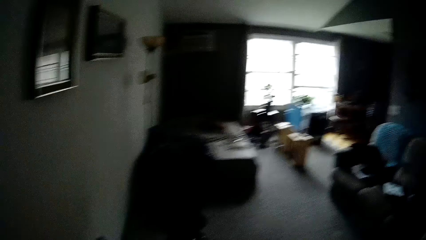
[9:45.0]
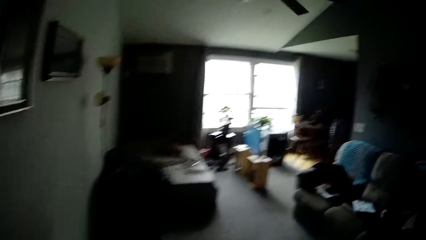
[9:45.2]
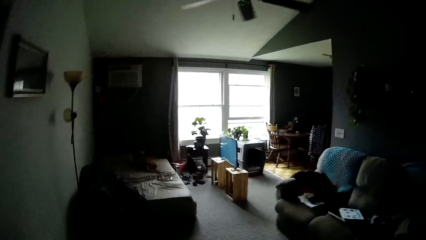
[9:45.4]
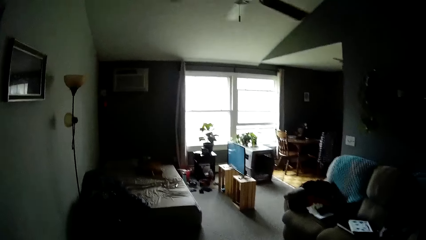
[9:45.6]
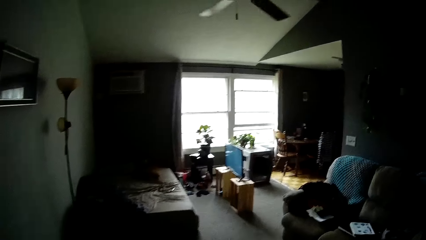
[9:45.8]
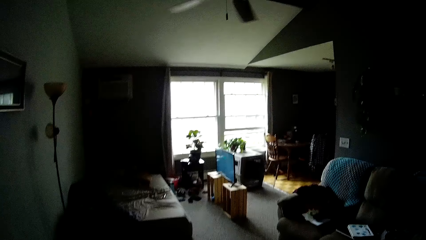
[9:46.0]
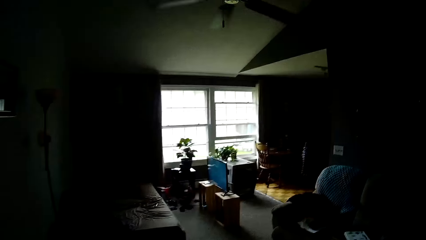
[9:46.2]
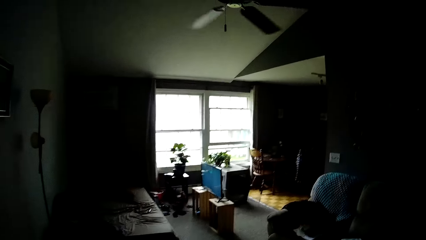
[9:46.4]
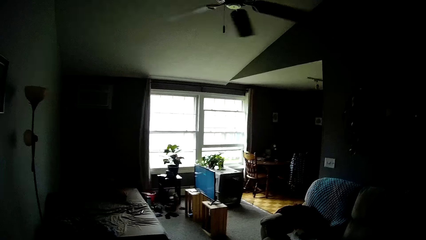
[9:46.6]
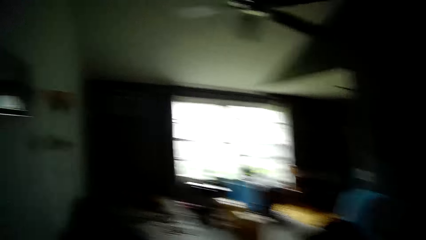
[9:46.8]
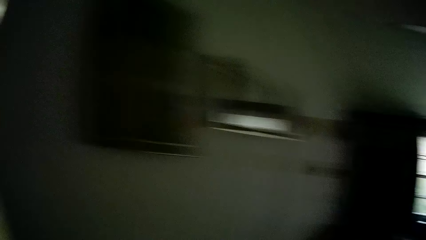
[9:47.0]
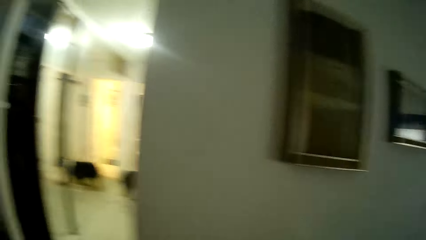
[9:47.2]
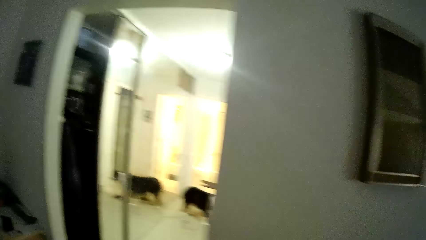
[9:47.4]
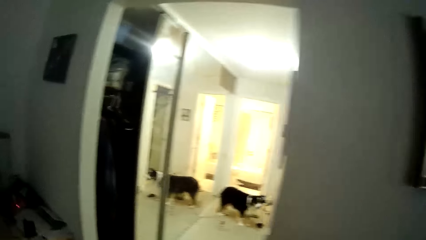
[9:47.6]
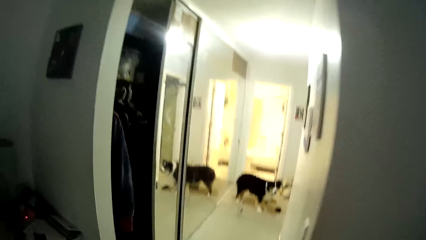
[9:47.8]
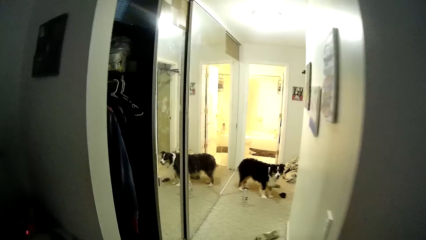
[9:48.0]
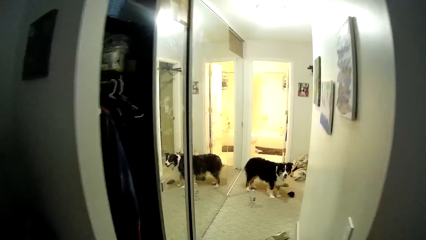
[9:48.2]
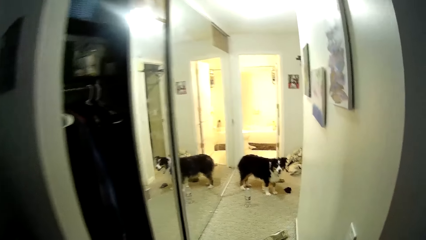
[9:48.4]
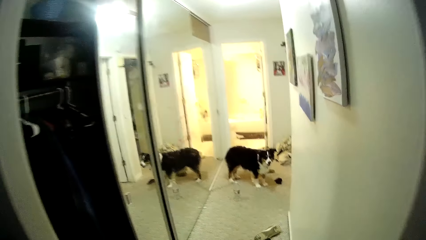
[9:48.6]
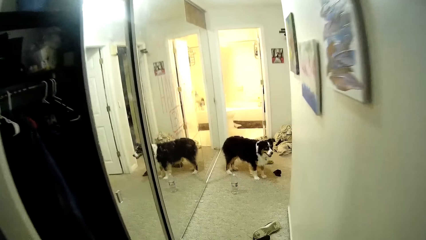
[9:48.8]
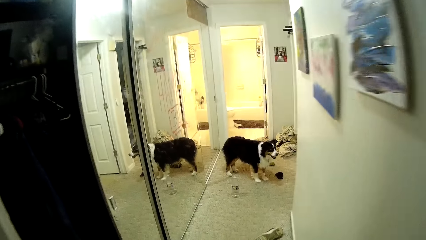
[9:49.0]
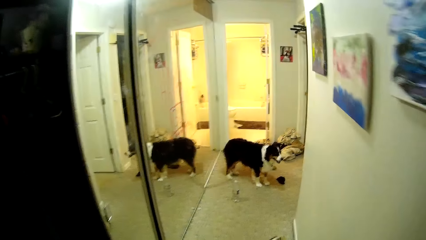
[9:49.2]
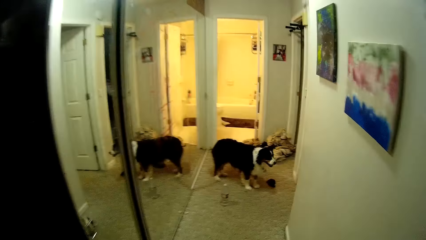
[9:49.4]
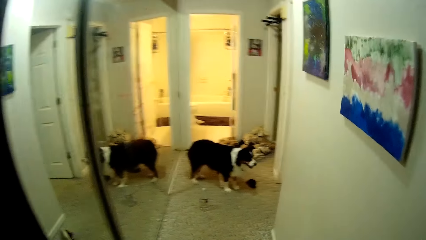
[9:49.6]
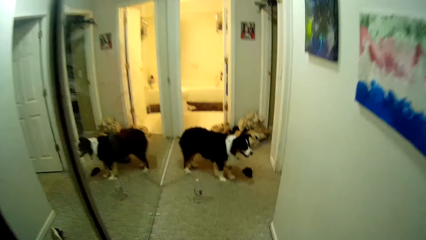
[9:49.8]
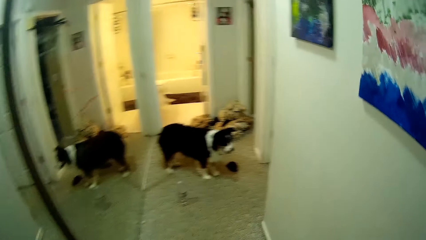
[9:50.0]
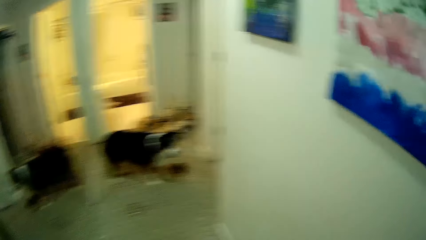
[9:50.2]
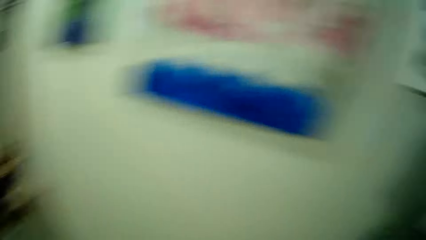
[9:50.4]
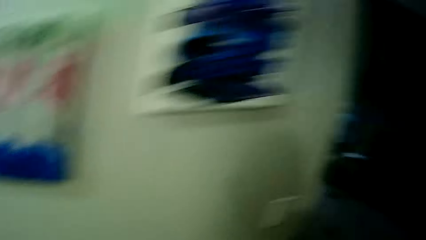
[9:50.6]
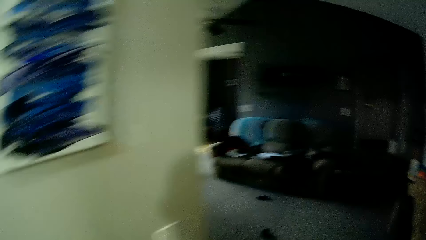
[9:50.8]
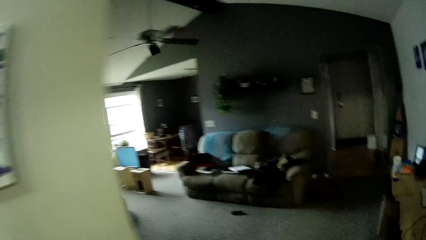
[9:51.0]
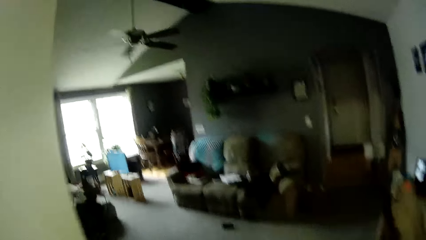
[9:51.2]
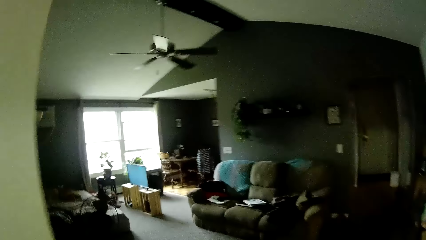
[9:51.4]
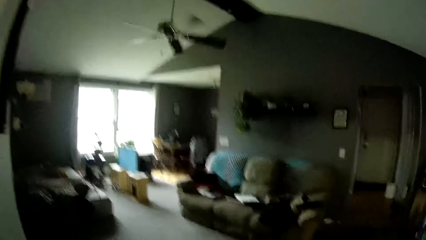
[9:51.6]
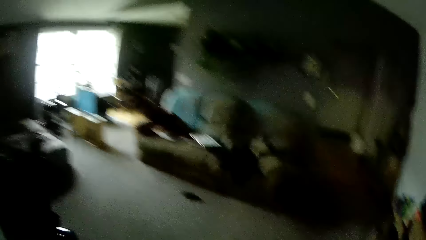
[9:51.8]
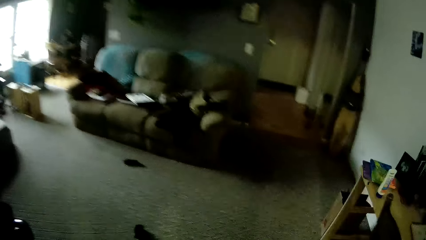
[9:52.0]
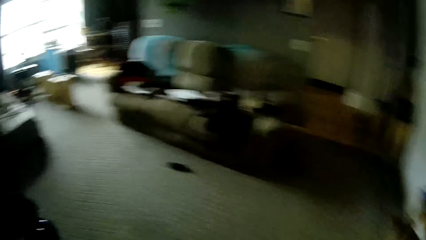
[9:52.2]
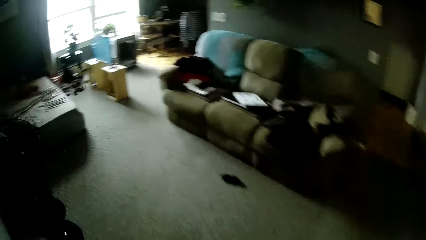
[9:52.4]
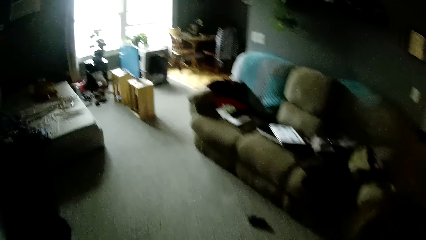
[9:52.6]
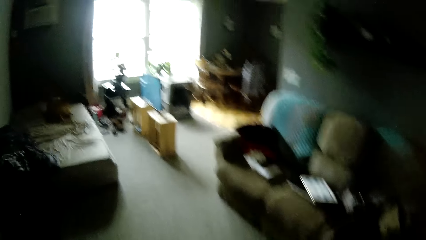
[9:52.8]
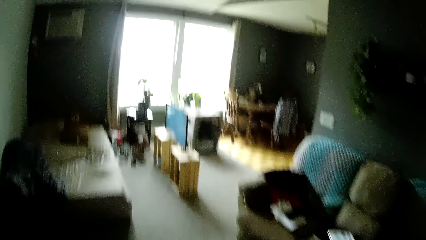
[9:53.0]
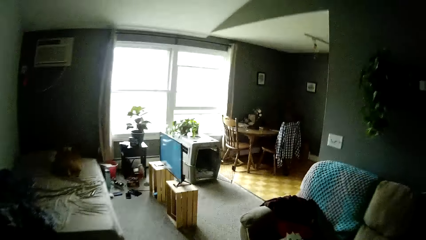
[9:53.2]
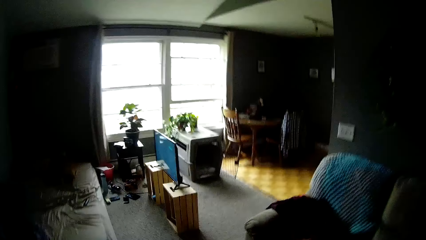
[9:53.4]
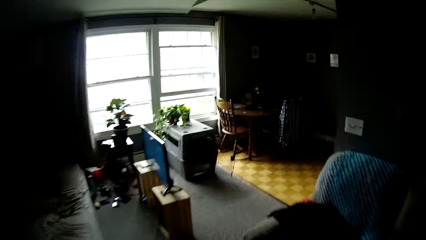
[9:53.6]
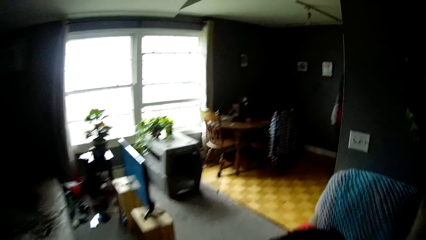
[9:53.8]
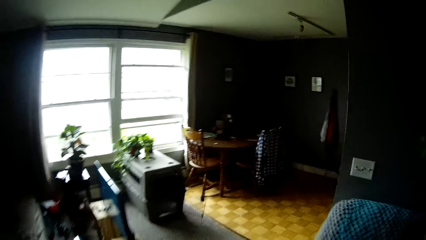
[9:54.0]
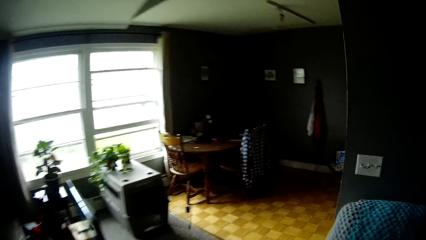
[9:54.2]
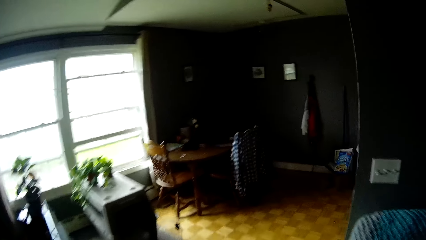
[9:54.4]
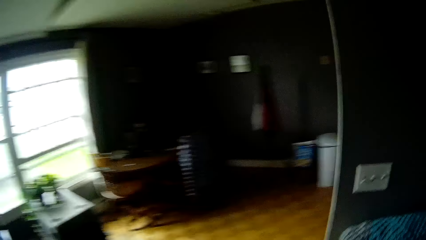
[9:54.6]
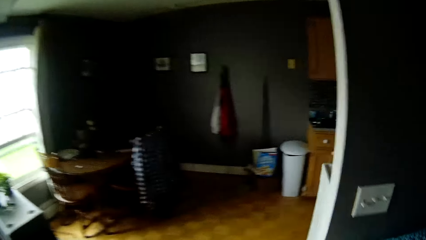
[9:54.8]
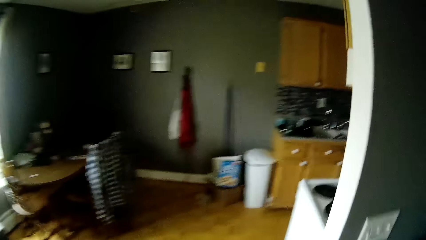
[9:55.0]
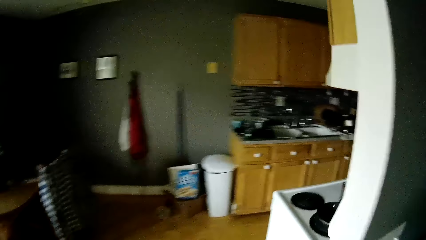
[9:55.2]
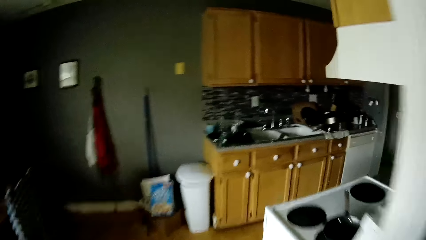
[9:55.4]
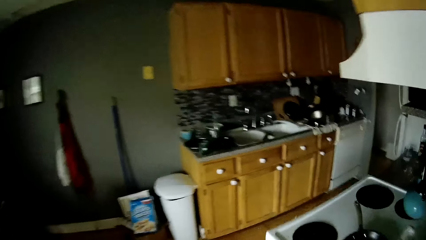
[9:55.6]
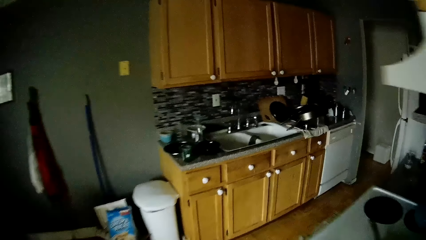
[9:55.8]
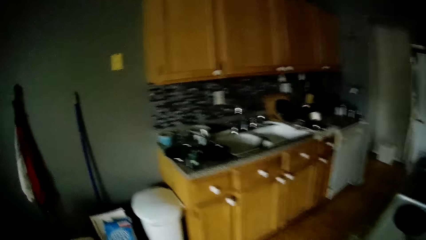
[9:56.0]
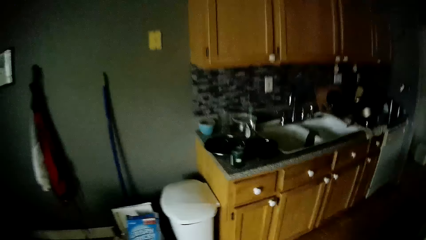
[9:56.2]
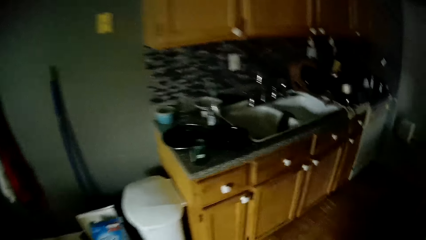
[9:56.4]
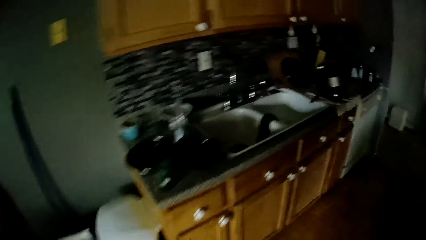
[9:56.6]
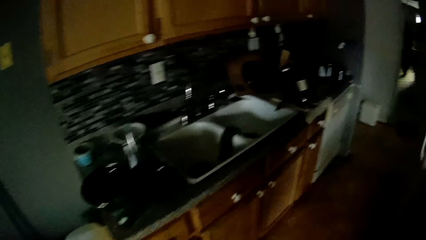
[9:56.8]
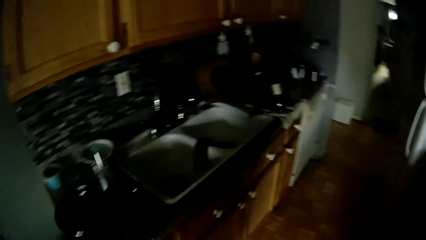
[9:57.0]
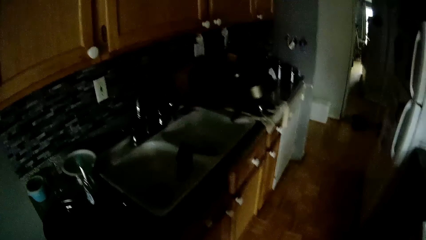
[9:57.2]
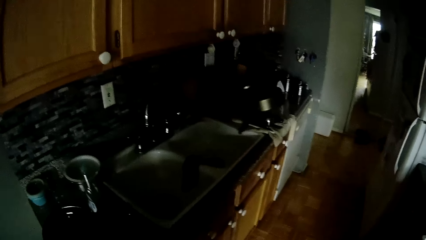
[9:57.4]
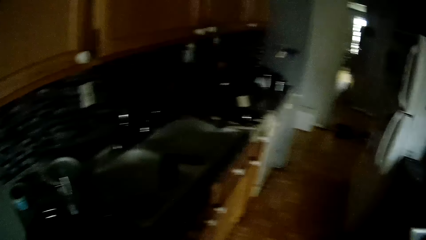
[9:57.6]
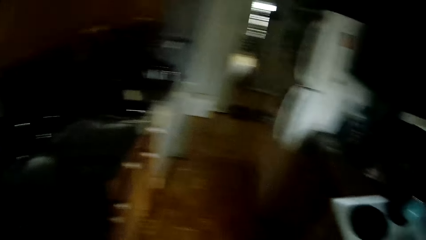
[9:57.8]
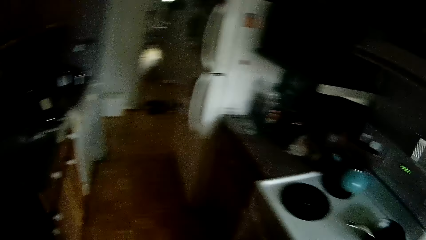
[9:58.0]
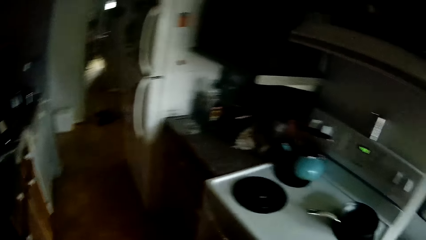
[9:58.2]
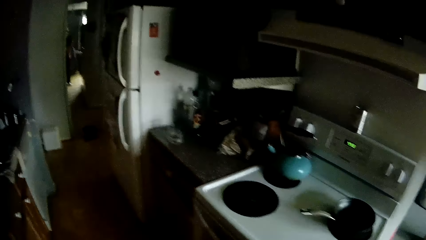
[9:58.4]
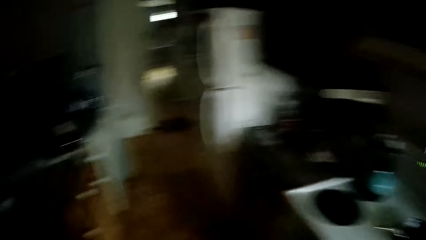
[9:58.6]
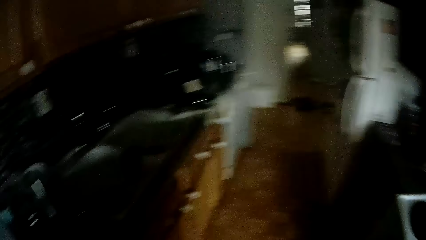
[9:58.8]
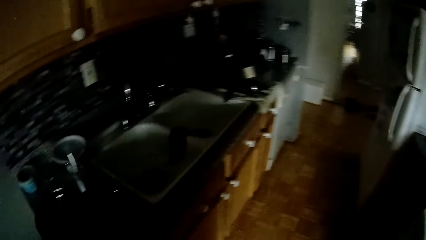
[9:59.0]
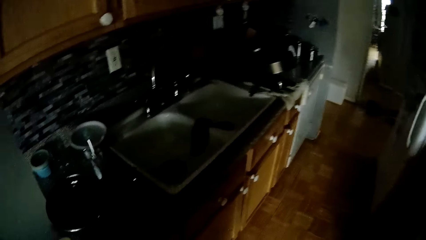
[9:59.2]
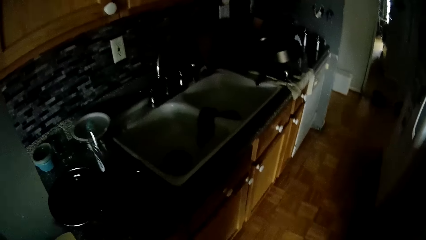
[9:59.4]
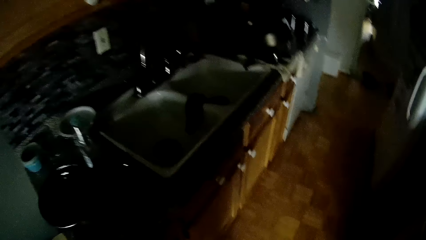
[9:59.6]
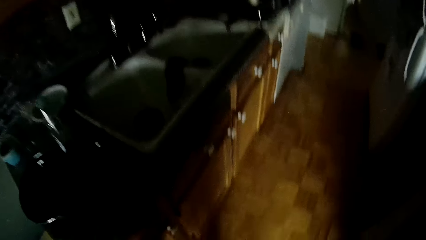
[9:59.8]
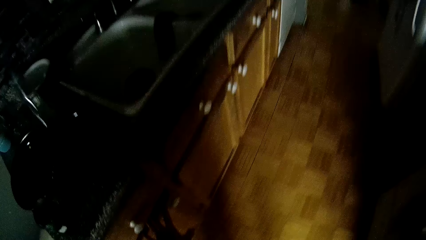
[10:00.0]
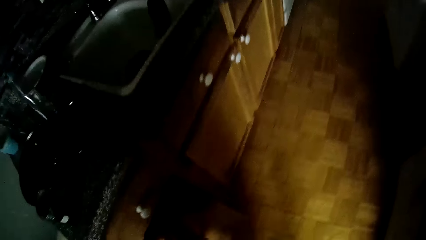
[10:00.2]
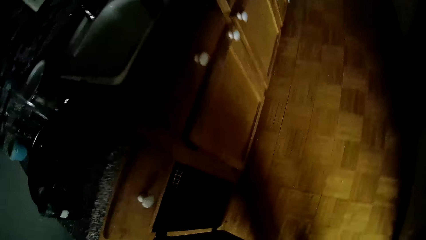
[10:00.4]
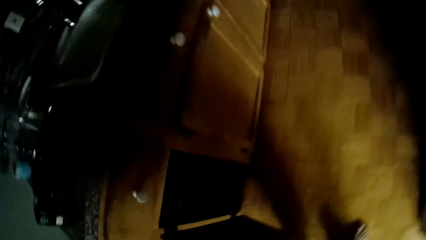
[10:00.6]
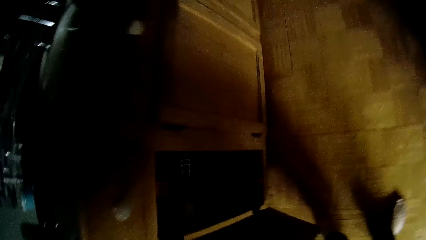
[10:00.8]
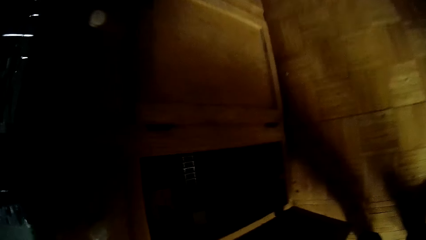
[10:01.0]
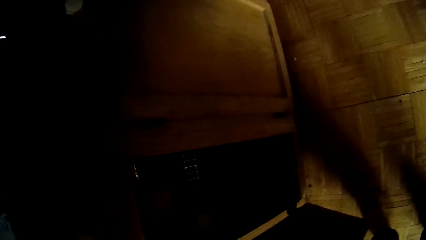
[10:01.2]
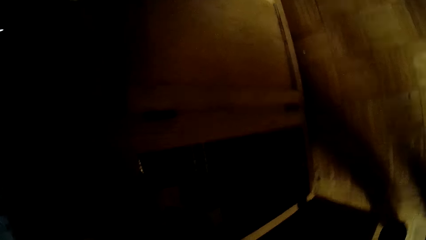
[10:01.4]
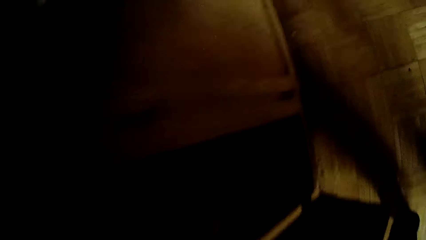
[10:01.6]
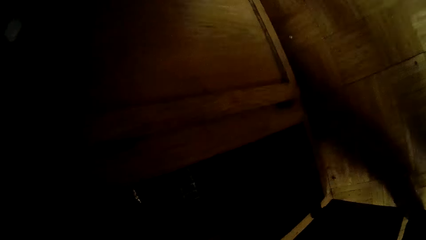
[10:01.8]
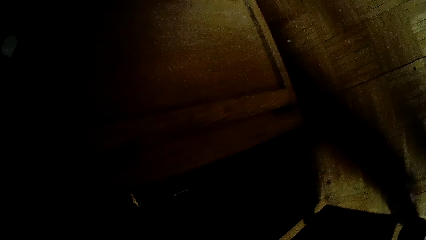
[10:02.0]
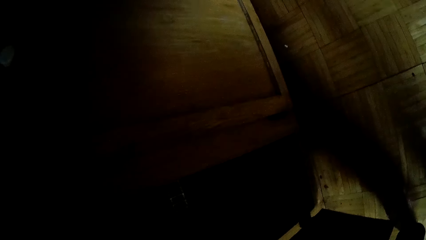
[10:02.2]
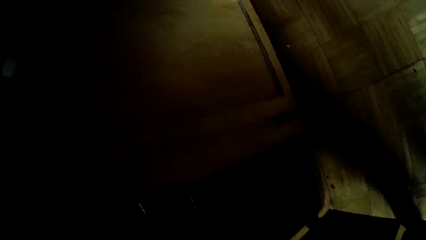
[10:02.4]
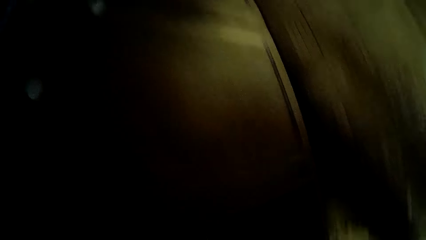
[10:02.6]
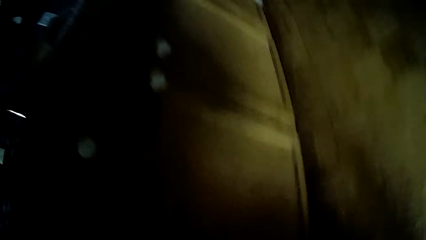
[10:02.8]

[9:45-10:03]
The camera wearer walks into a corridor from the bedroom. They walk into a sitting room from the corridor. They open the cabinet.
